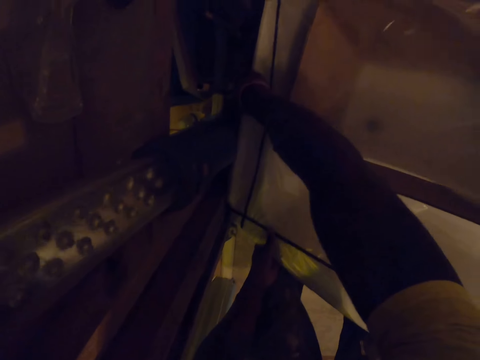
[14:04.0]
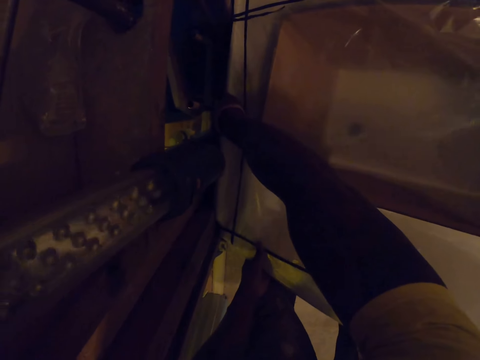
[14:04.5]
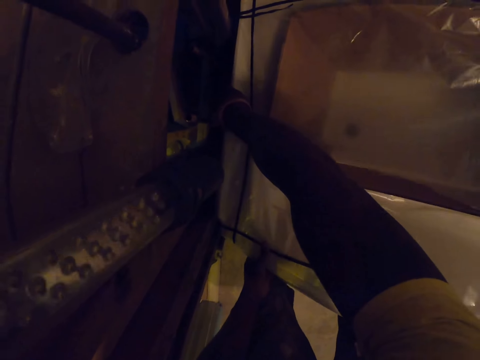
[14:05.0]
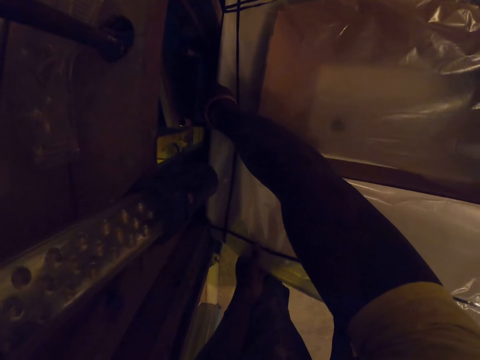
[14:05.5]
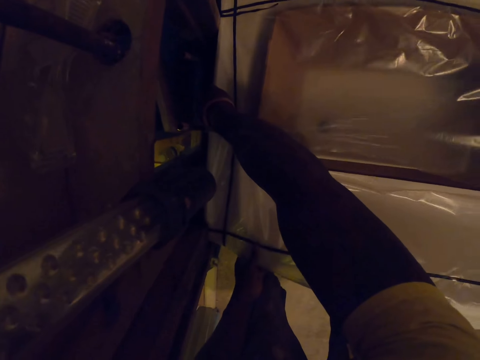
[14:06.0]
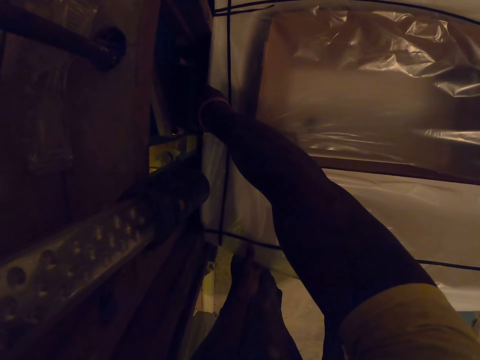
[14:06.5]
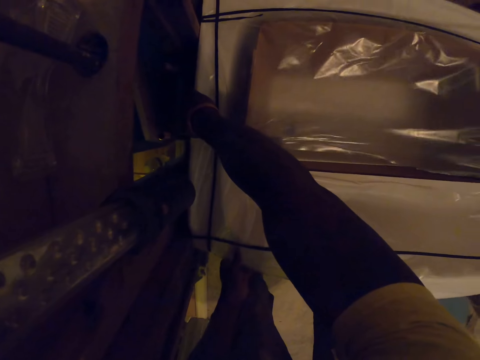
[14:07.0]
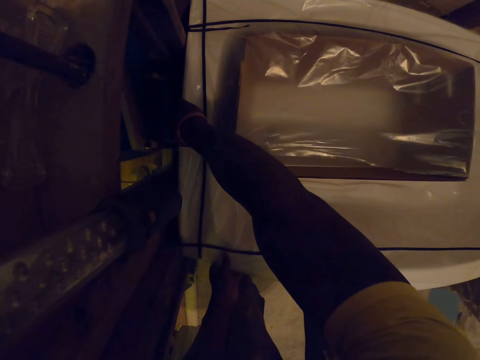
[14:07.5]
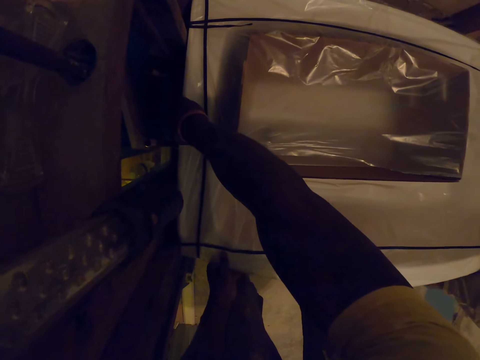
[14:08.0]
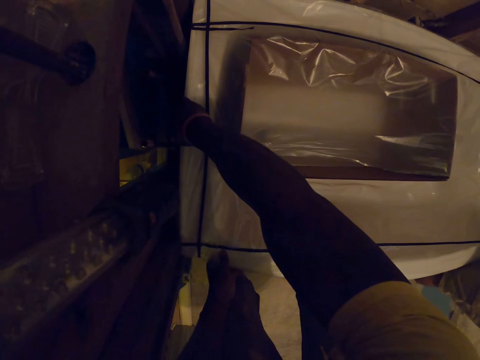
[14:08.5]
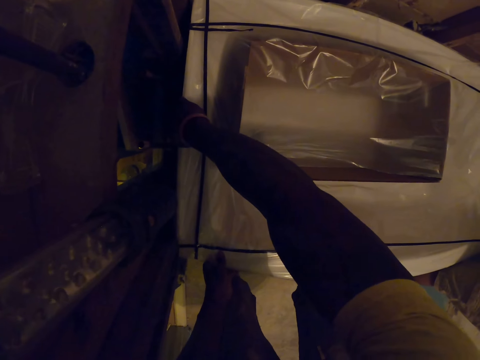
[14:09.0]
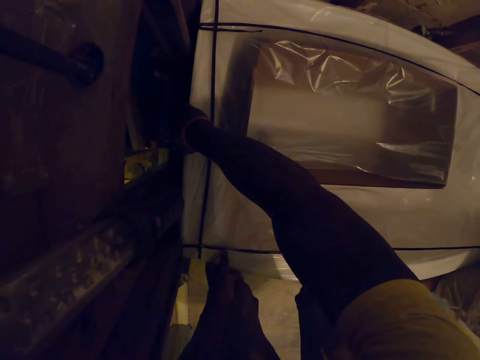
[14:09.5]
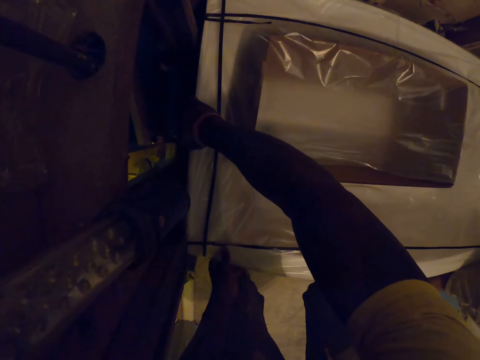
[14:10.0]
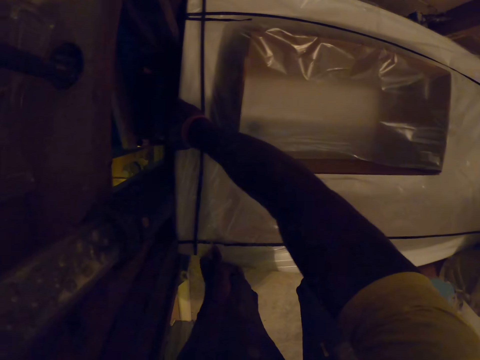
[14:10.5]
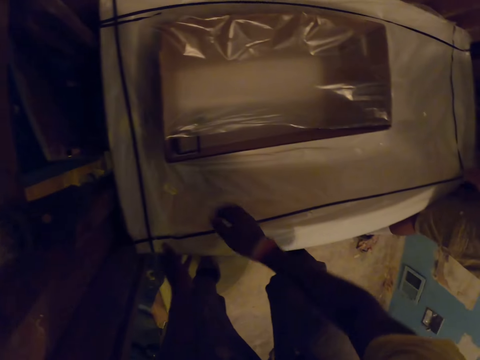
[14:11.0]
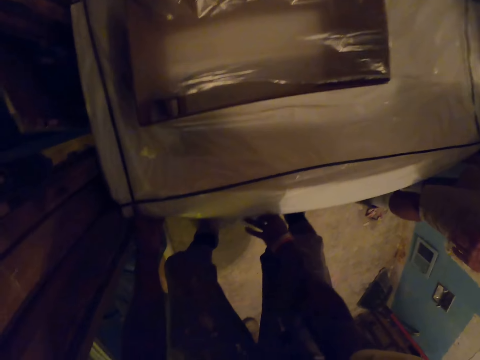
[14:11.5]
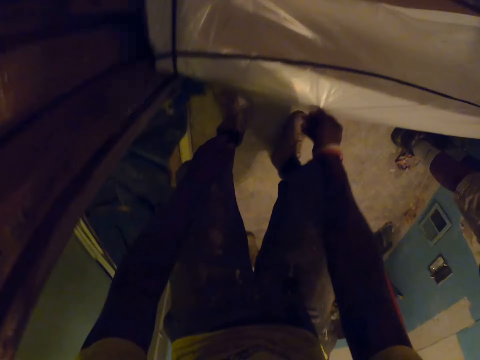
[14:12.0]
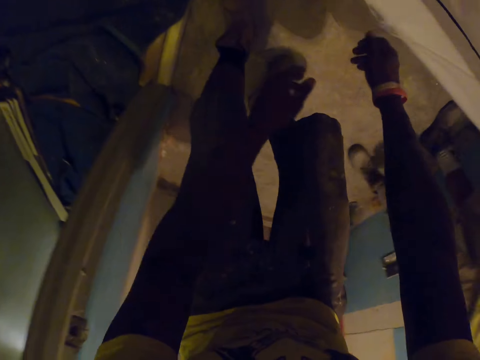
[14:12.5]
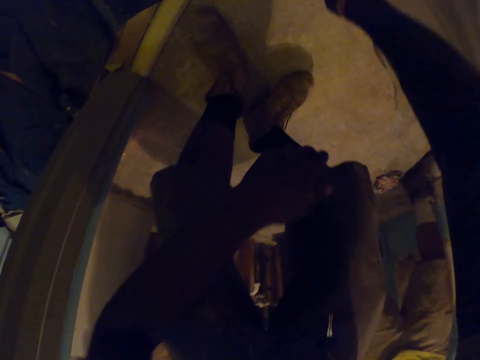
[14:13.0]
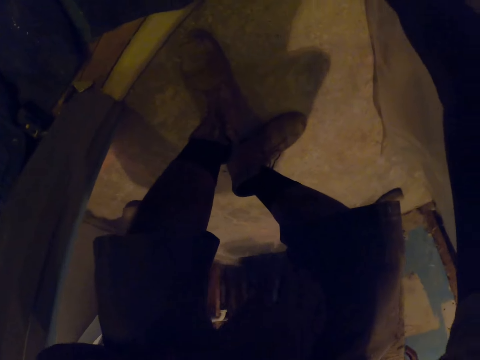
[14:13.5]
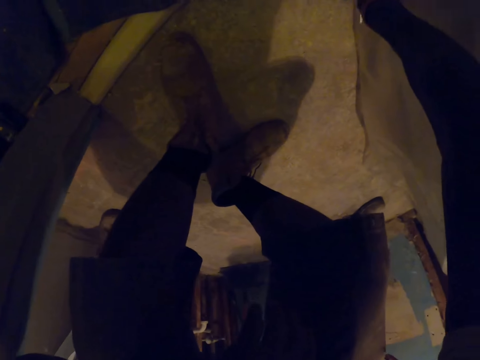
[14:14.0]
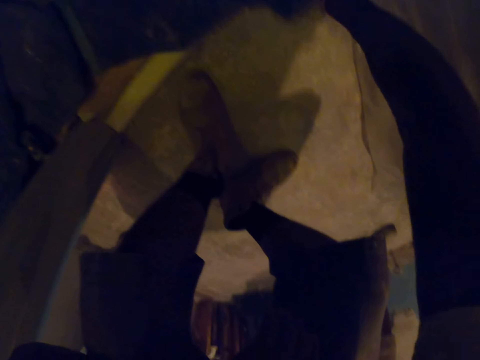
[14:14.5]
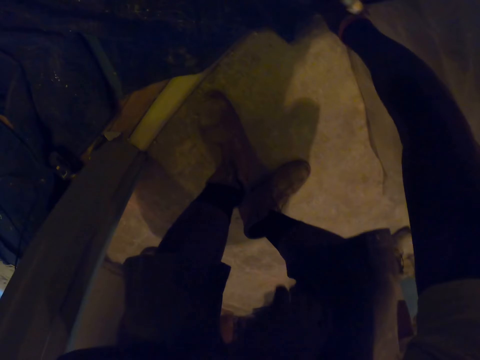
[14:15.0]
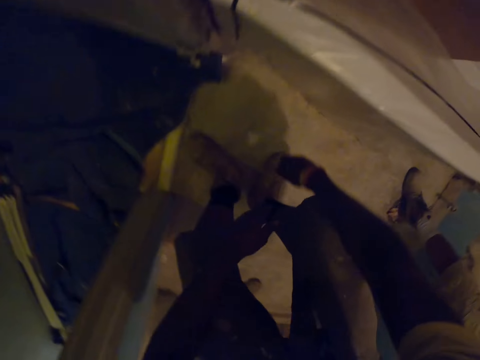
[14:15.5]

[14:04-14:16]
The camera wearer and an apprentice set the bathroom sink on the floor.

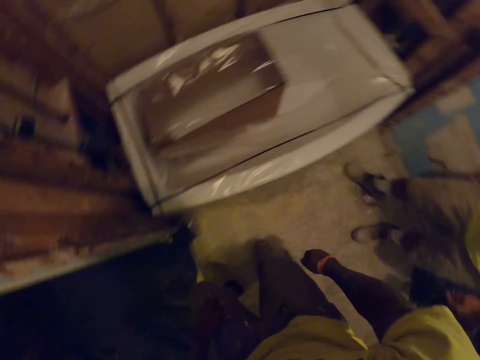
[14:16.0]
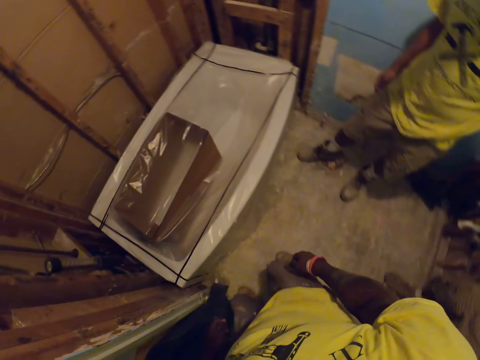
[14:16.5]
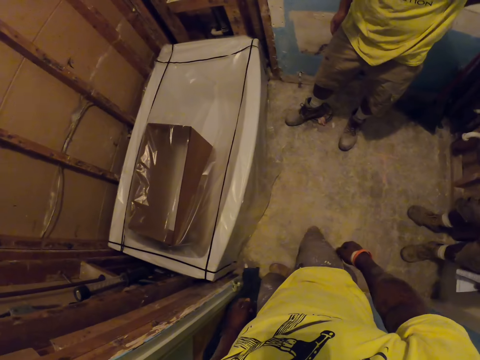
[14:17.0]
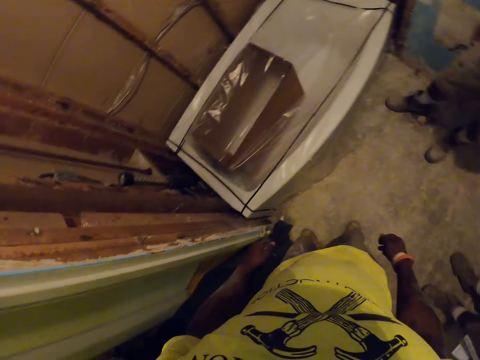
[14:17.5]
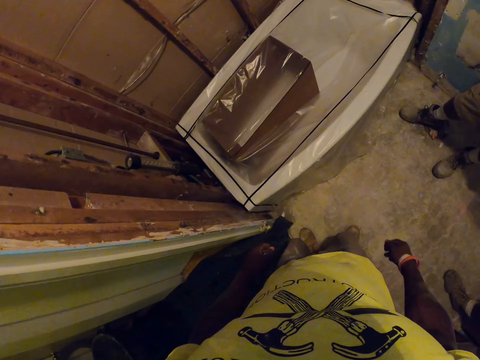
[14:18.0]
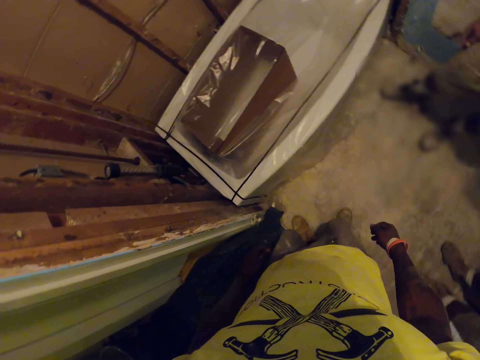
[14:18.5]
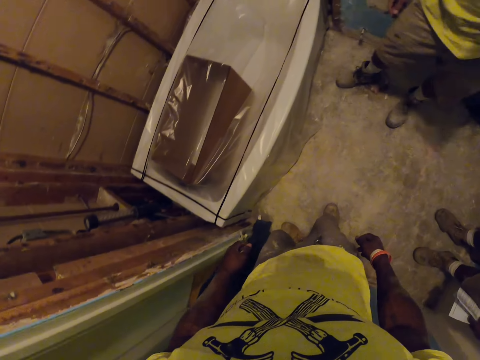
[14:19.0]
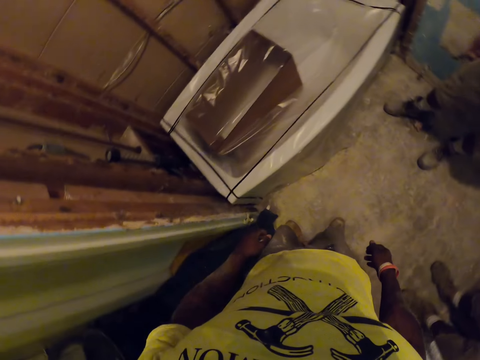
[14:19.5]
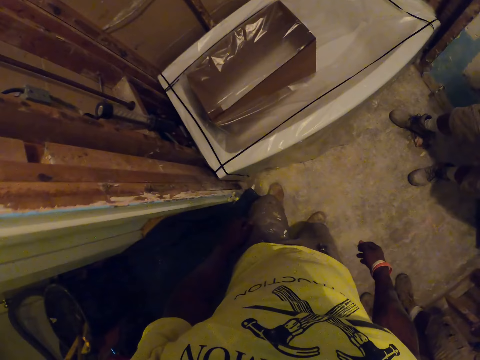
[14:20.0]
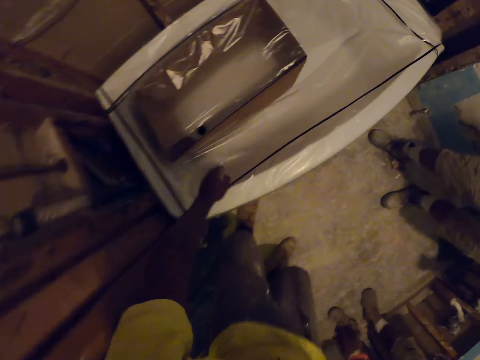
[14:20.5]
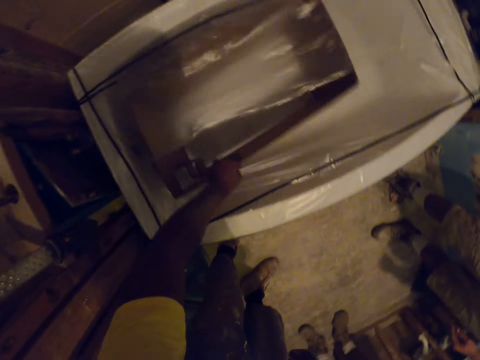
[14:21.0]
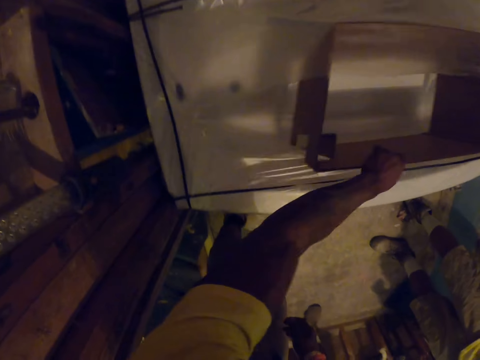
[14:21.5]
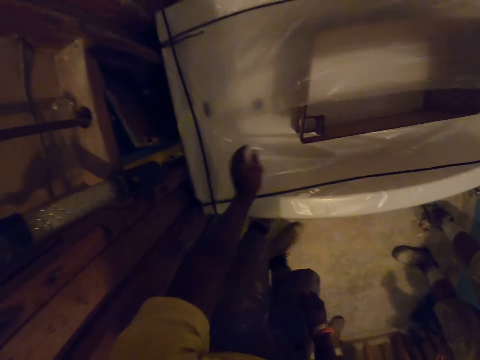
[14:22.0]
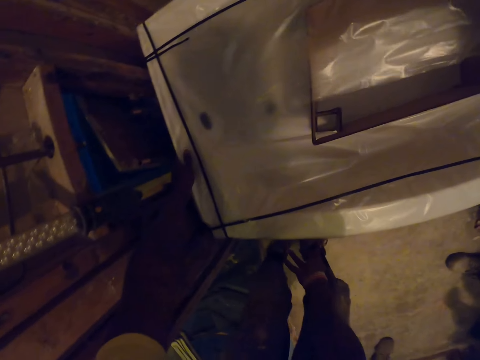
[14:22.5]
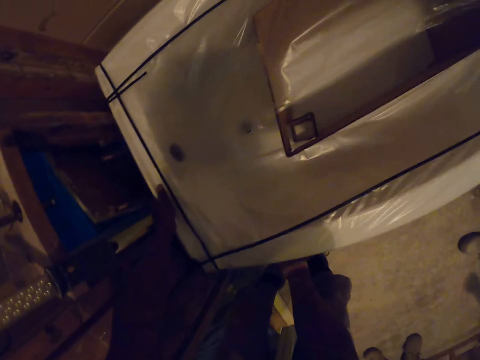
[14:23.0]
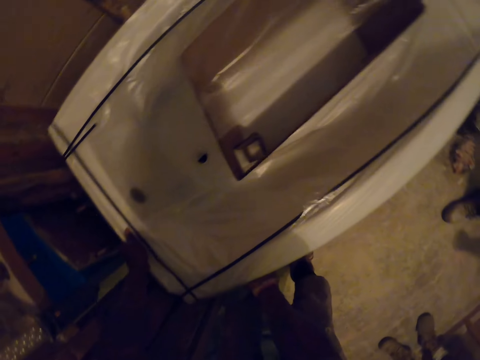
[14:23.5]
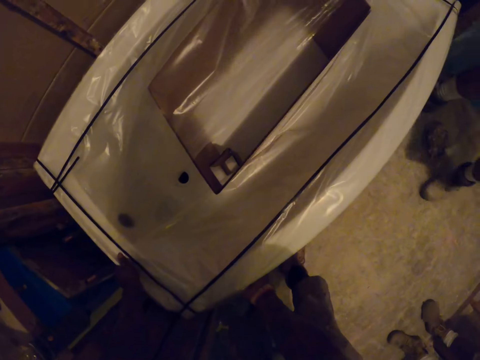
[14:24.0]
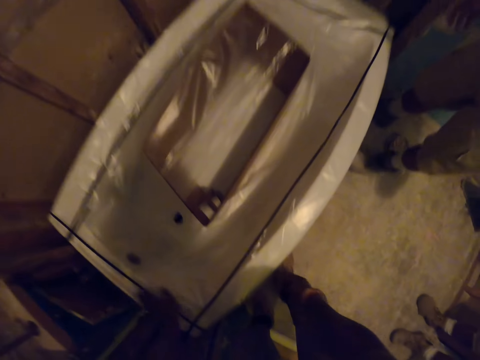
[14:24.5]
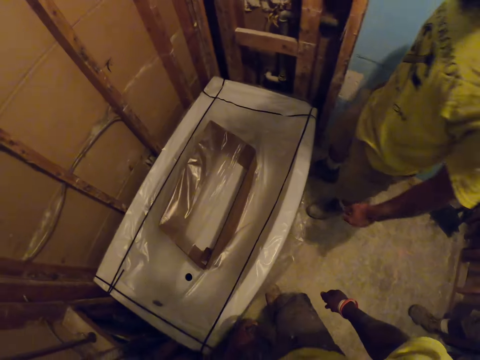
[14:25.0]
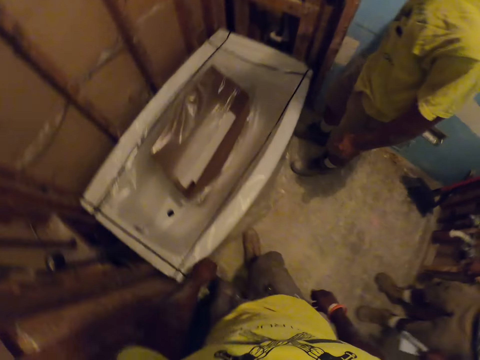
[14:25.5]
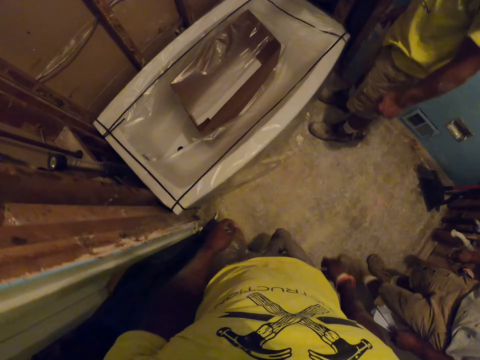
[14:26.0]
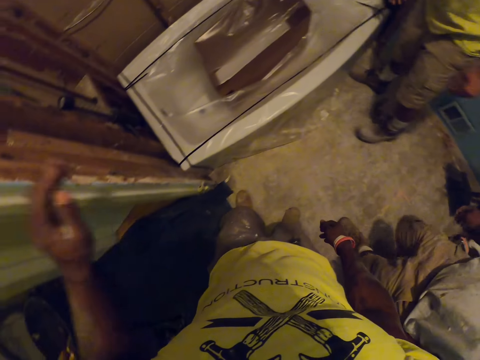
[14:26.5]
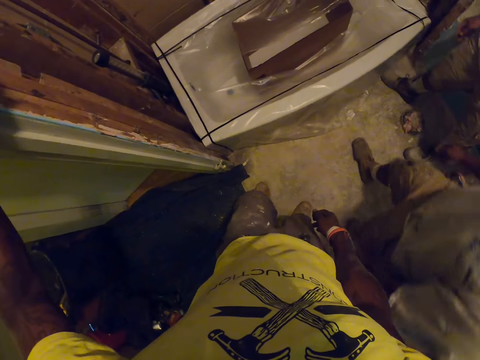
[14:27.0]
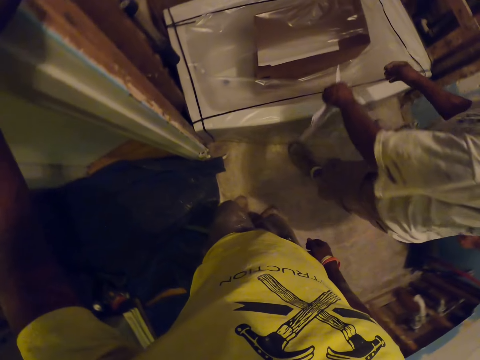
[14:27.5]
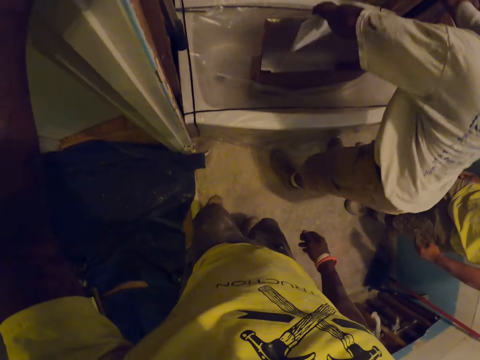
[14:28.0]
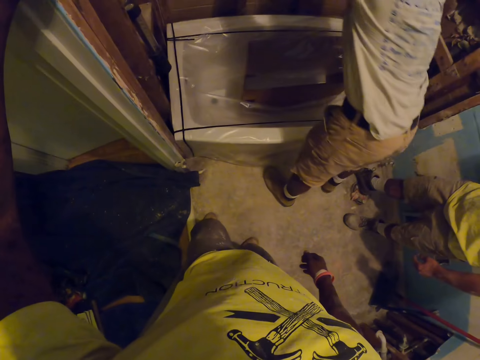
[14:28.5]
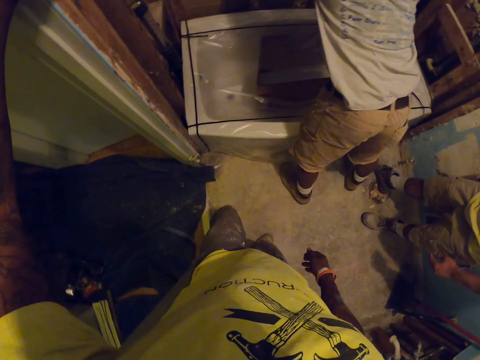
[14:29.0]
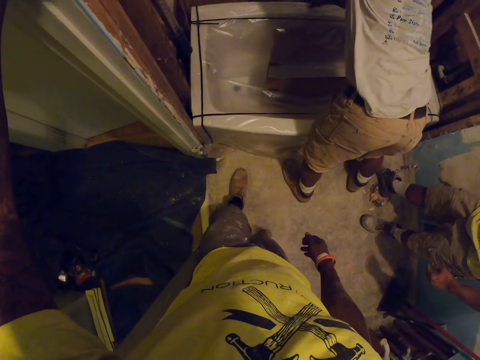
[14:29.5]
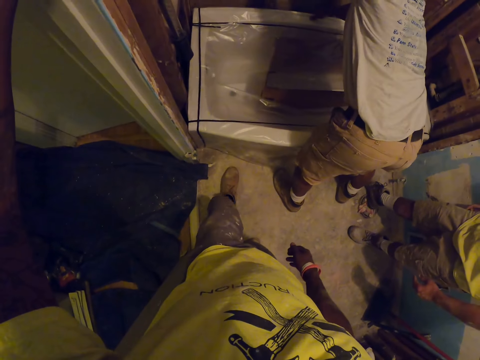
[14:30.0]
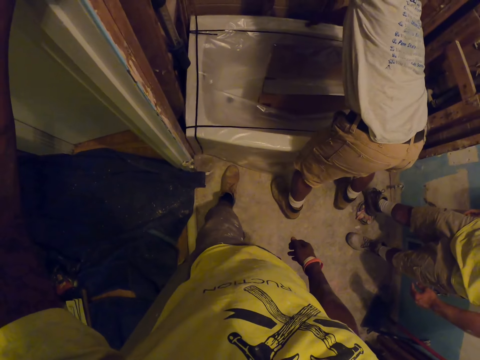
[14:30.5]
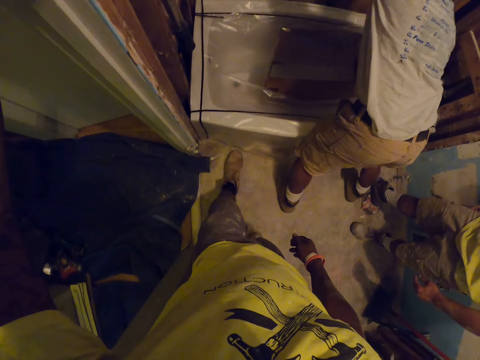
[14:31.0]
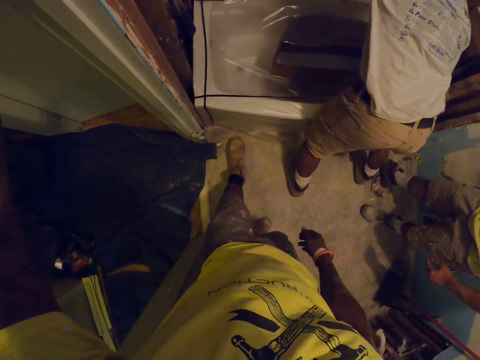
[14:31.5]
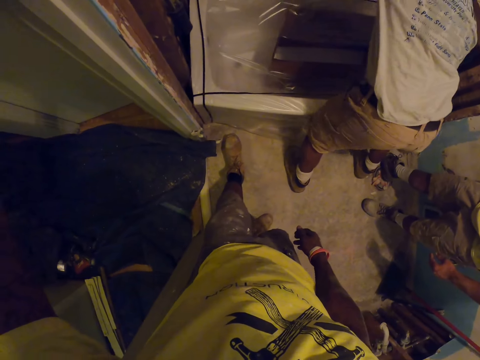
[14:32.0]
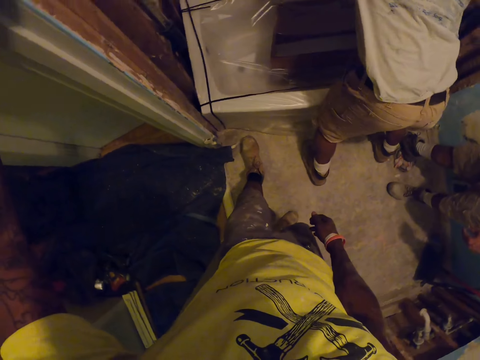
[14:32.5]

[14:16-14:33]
The camera wearer looks around. He reaches for the carton in the bathroom sink with his left hand. He adjusts the carton position in the bathroom sink with his left hand. He pulls the box in the bathtub. He holds the sink with both hands. He removes his hand from the sink. He places his left hand on the door leading to the room. Another apprentice leans over the sink. The apprentice holds the sink with his right hand, removes his hand from the sink, pushes the bathtub, and holds the carton in the sink.
